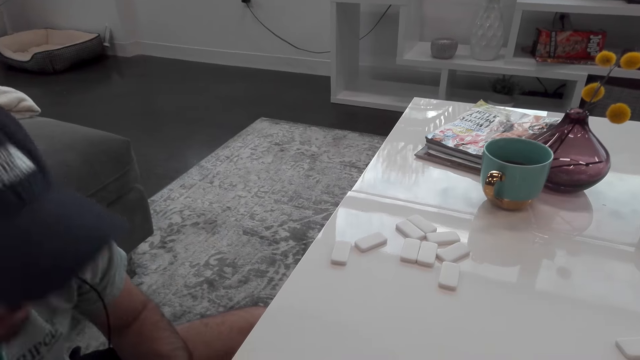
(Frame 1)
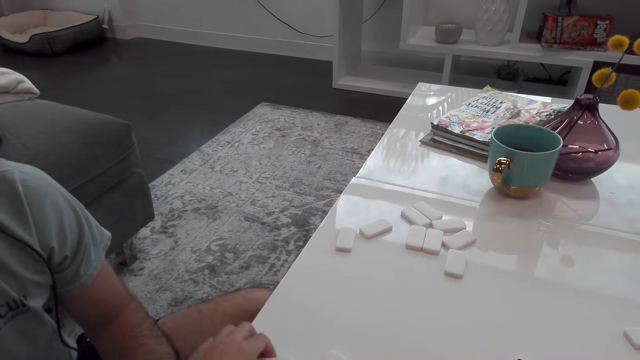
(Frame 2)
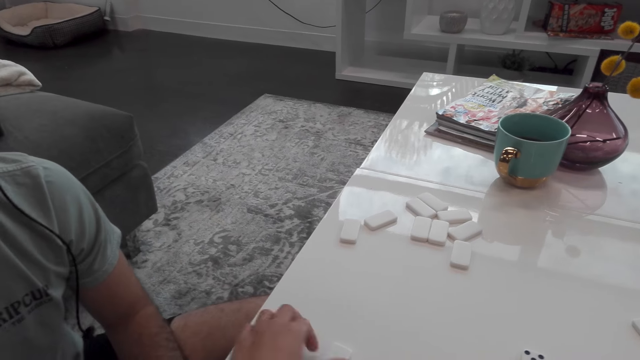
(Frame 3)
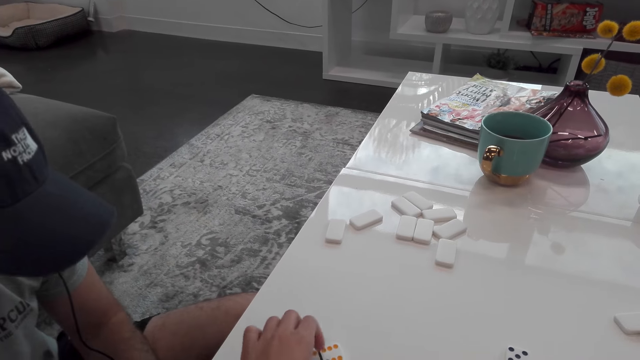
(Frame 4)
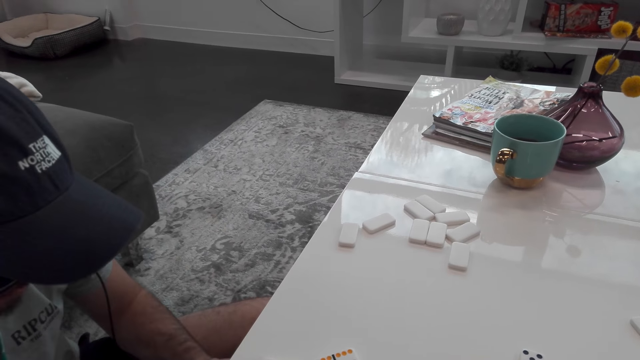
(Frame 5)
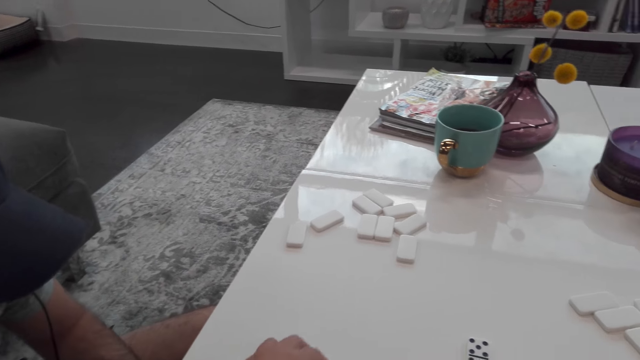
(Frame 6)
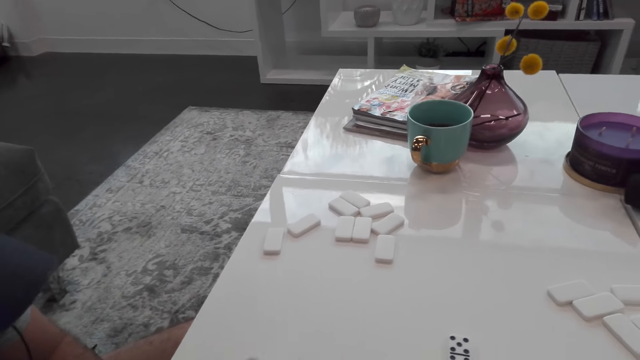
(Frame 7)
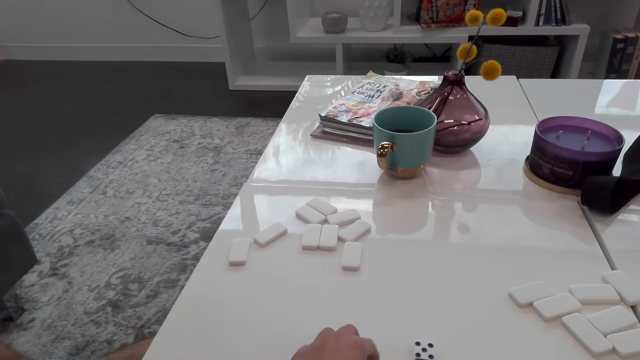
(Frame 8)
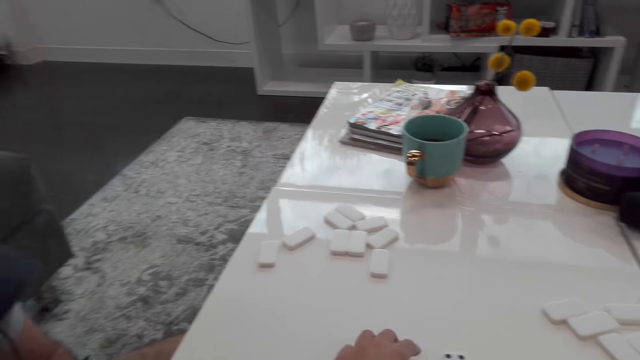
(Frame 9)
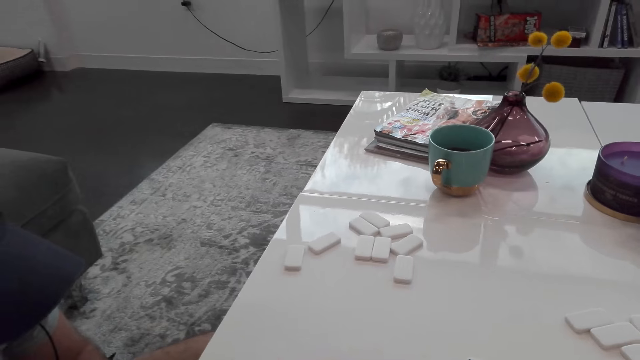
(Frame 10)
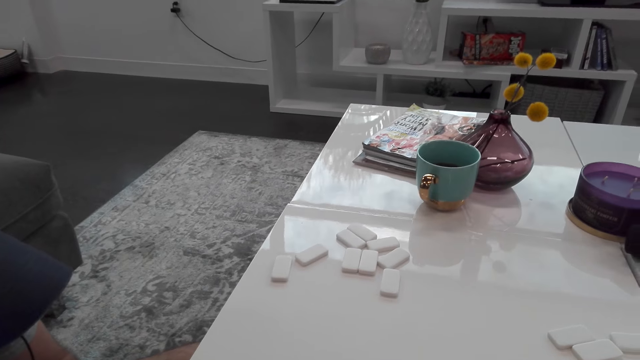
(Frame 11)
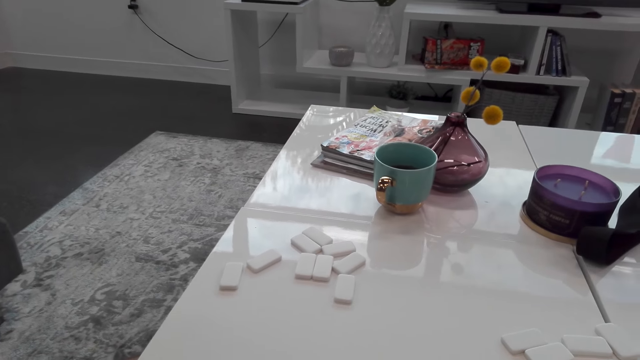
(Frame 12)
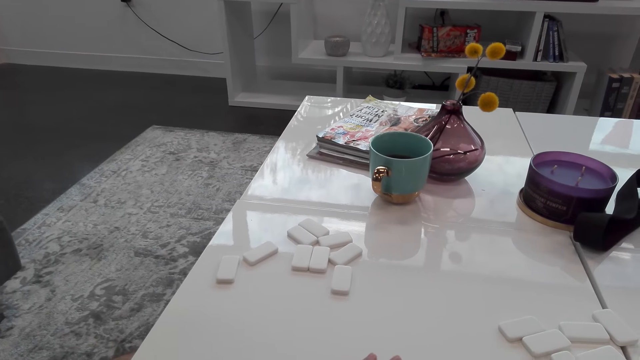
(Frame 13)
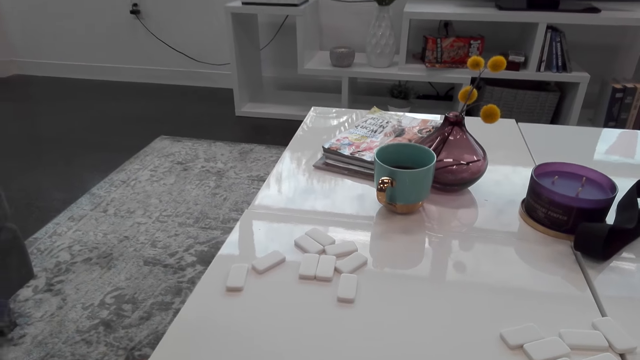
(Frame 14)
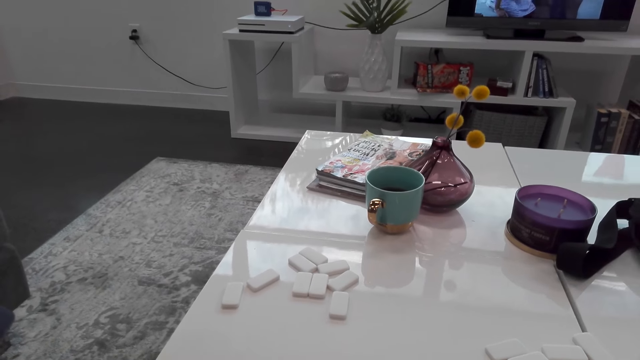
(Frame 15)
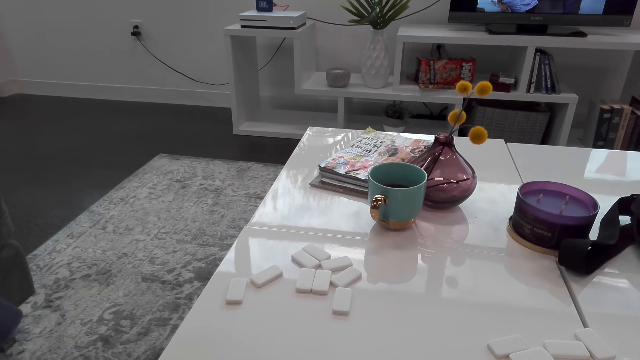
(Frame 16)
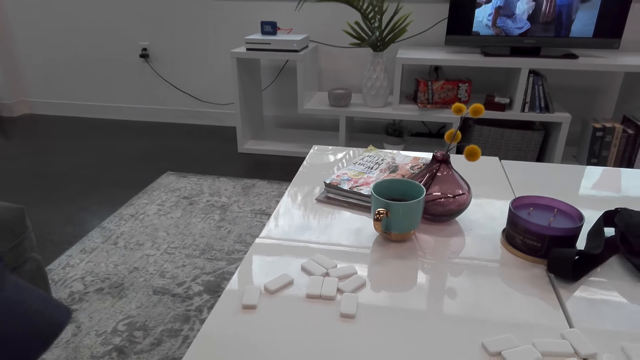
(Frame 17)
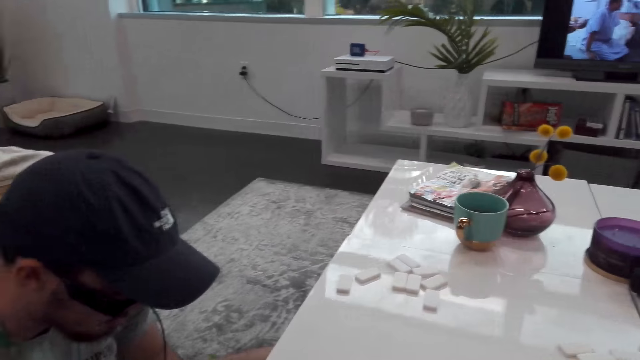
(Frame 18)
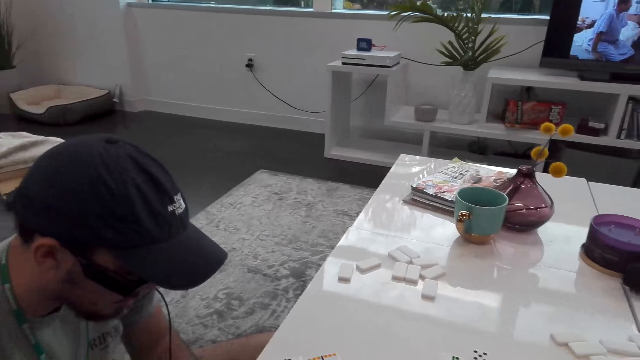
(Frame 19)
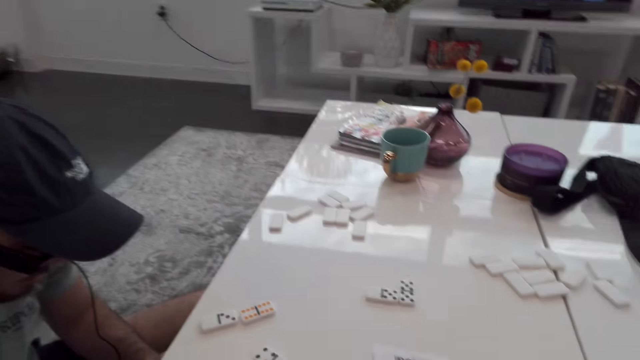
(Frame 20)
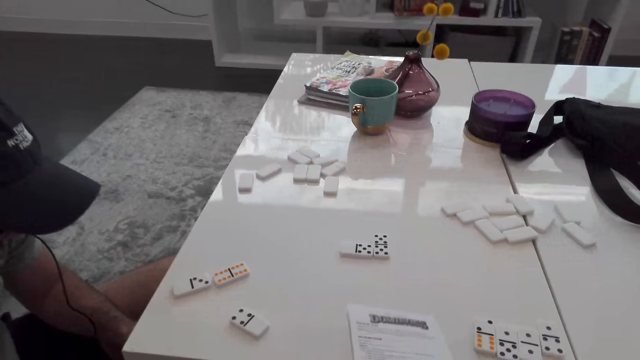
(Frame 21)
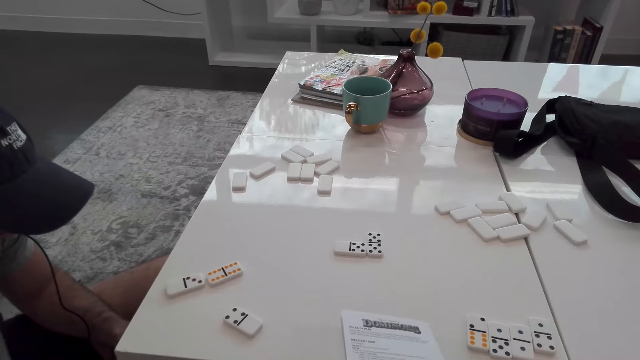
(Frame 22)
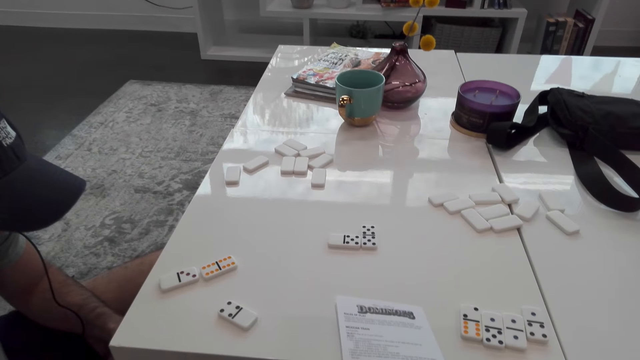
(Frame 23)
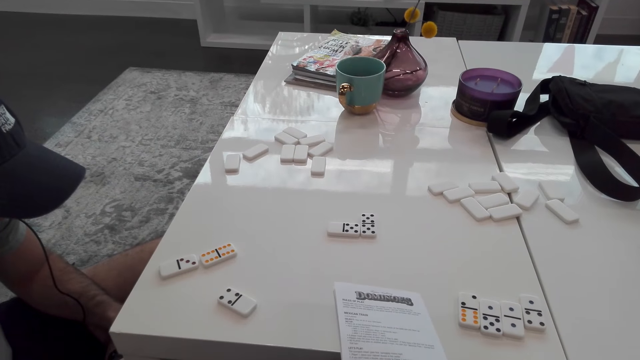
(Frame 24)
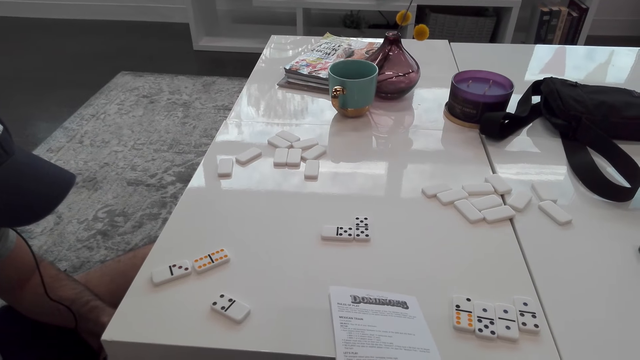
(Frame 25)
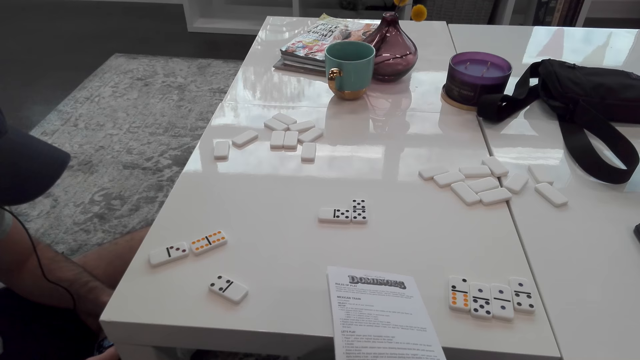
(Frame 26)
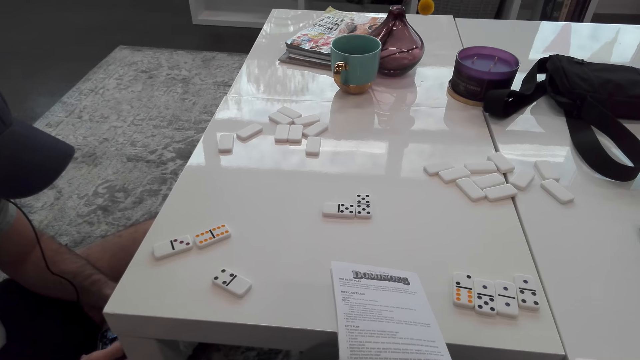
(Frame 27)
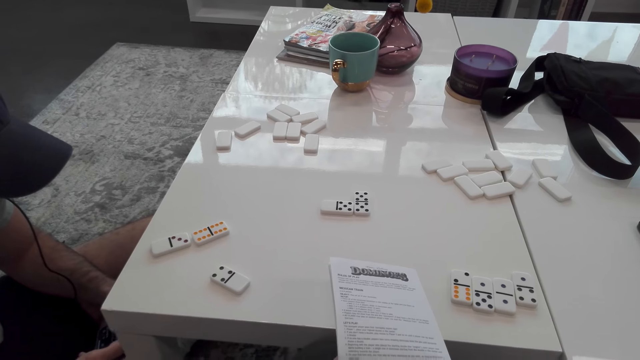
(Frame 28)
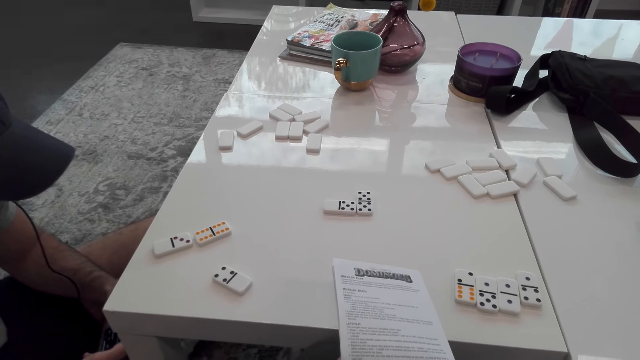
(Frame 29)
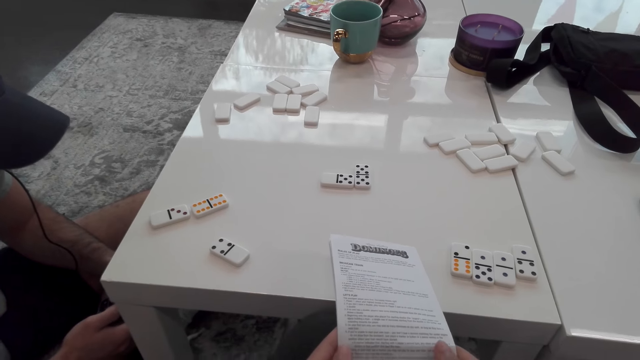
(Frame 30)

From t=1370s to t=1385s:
The camera wearer talks with a man. They arrange the dominoes on the table. They turn around the room. The man holds a phone.

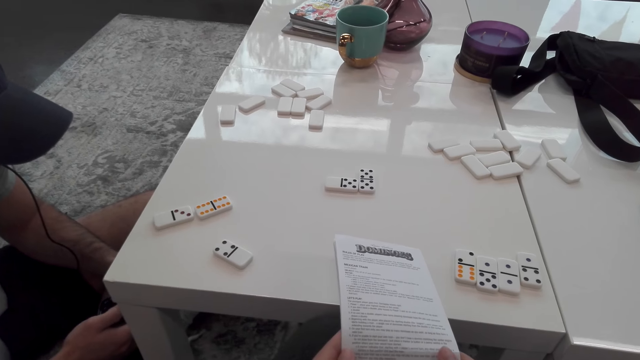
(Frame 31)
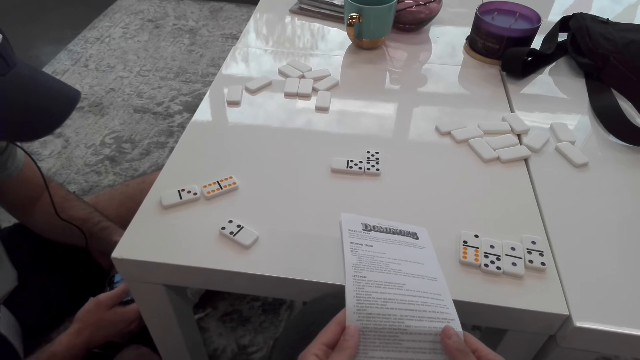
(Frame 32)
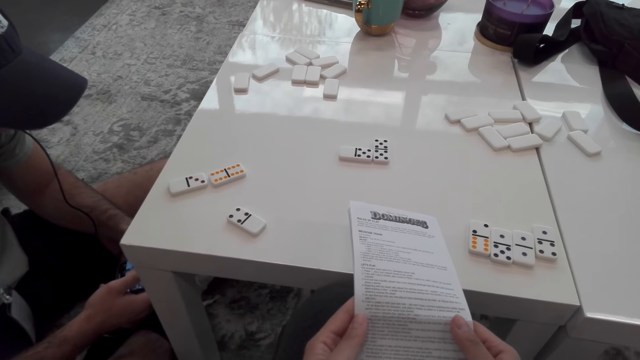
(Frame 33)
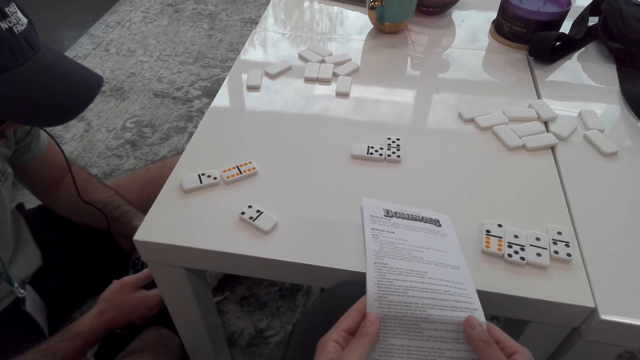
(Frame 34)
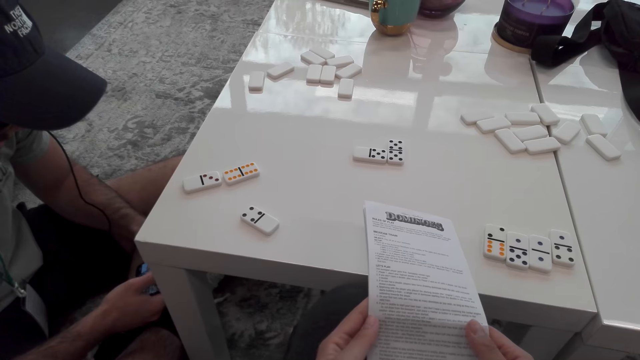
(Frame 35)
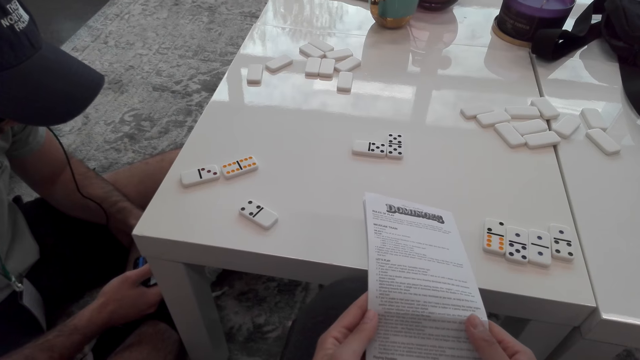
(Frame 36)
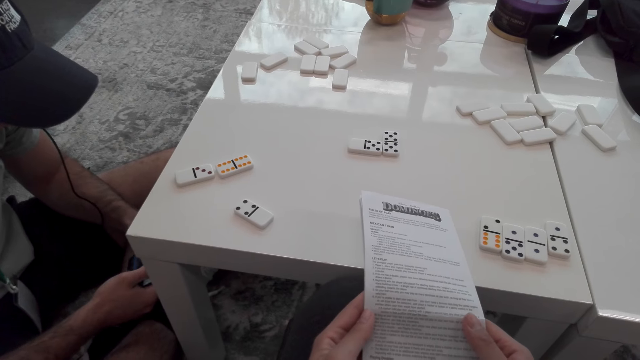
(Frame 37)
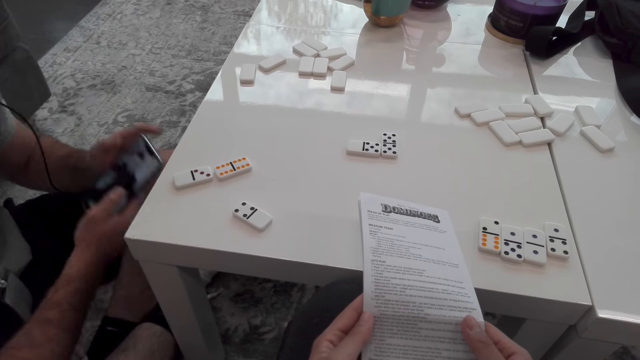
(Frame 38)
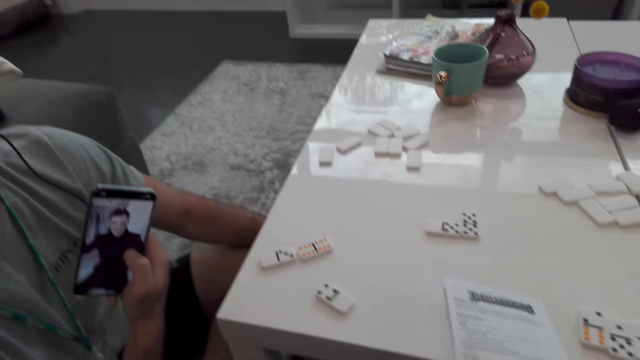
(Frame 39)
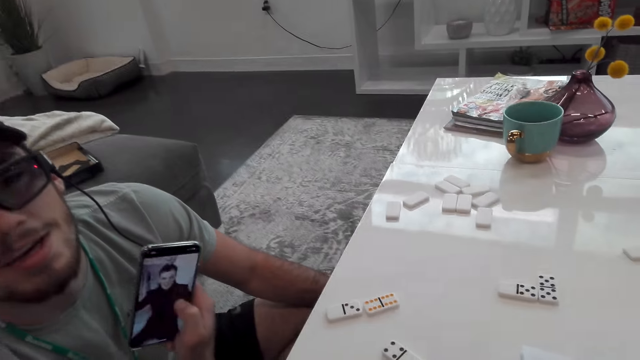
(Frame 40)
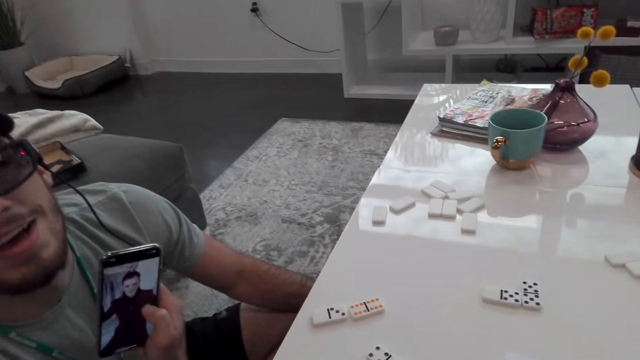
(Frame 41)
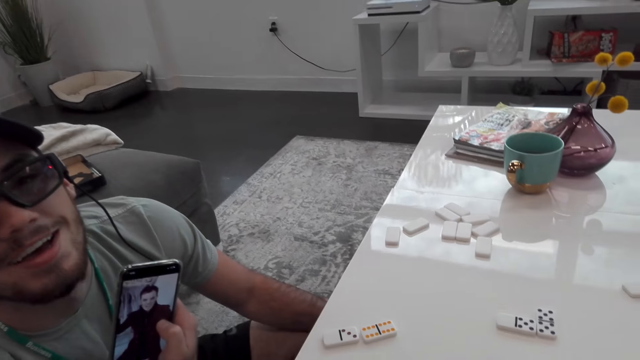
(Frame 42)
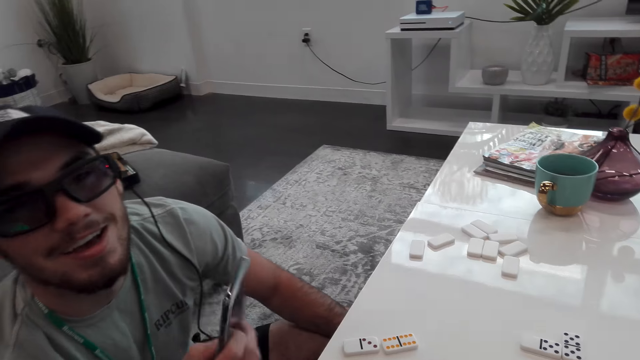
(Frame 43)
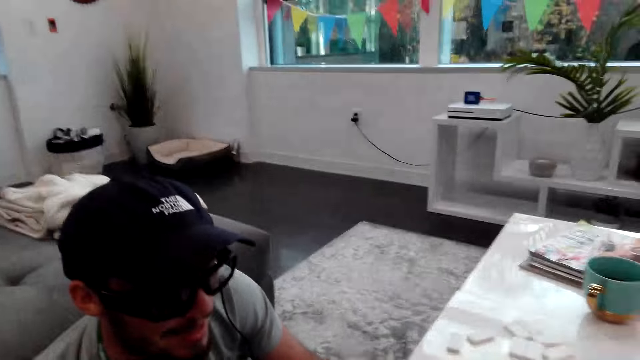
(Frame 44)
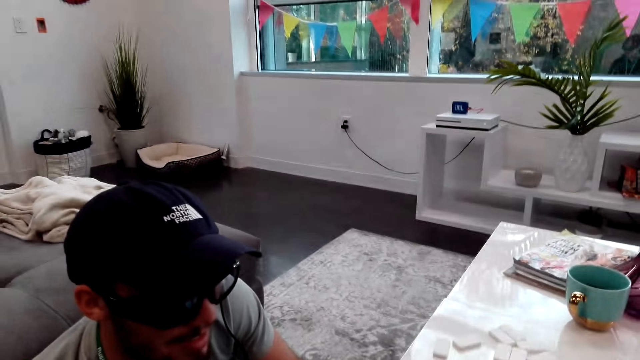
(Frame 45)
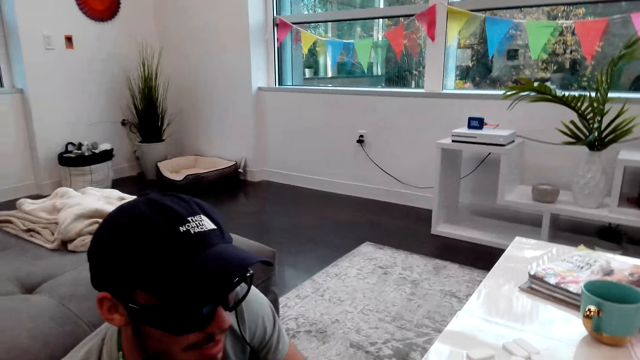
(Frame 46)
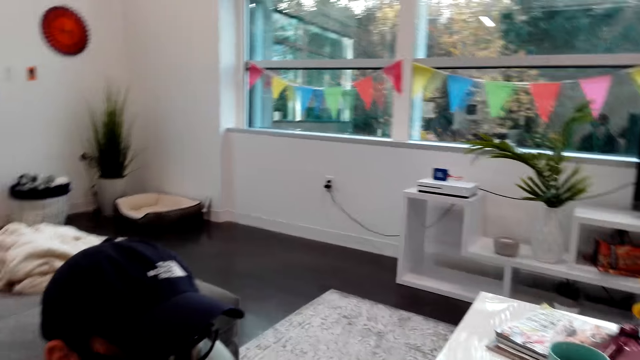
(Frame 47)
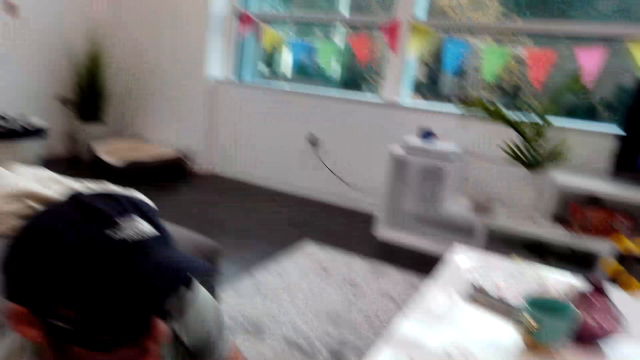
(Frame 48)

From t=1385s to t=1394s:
The camera wearer reads the dominoes guide book. A man operates a phone. The camera wearer turns around the room.
